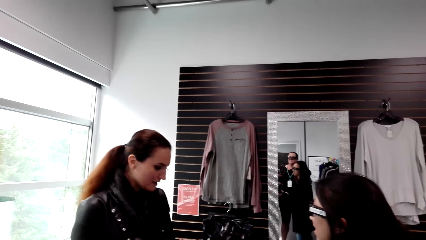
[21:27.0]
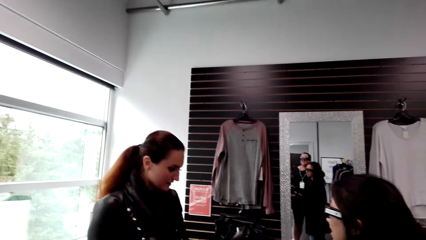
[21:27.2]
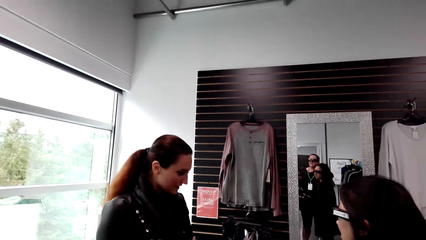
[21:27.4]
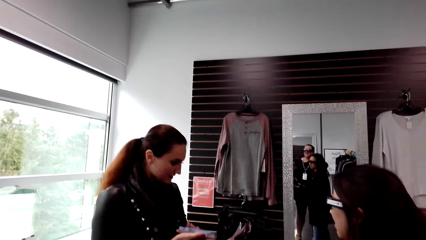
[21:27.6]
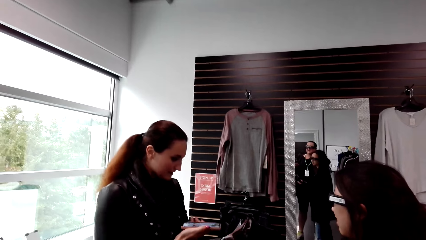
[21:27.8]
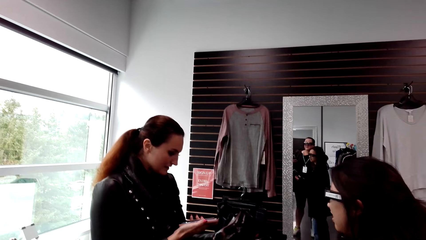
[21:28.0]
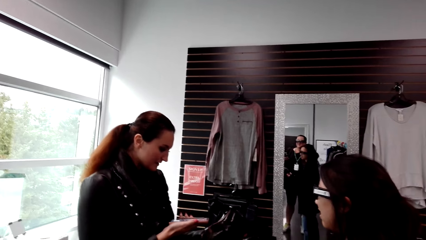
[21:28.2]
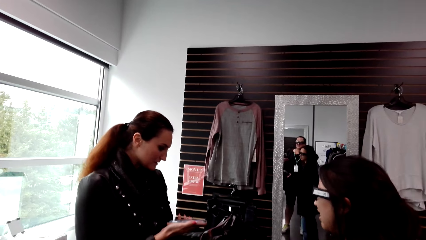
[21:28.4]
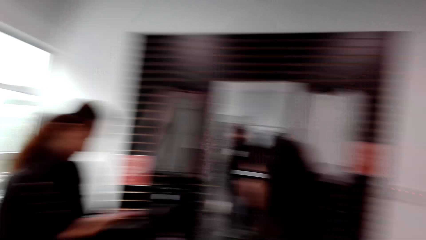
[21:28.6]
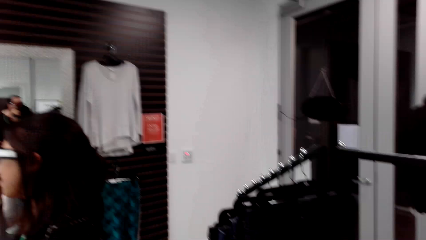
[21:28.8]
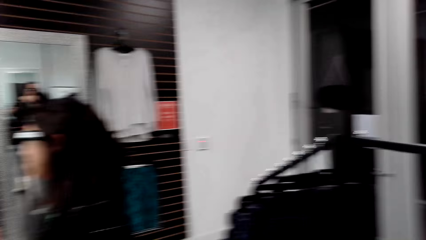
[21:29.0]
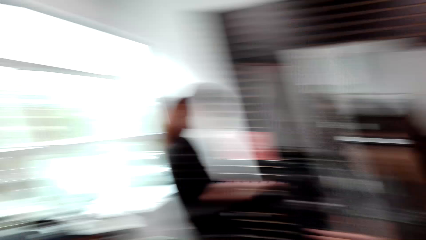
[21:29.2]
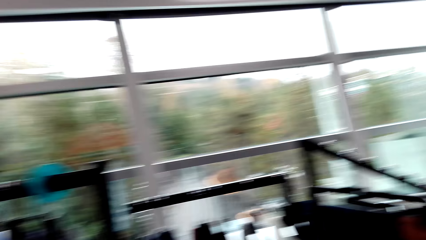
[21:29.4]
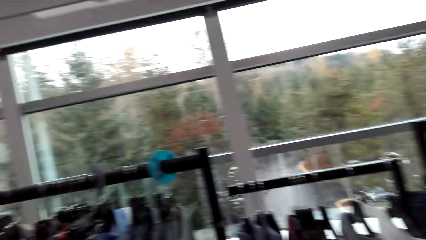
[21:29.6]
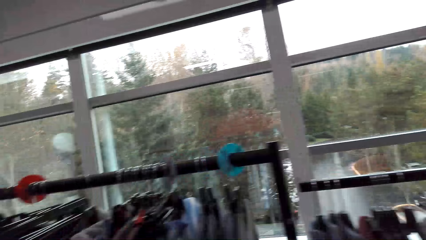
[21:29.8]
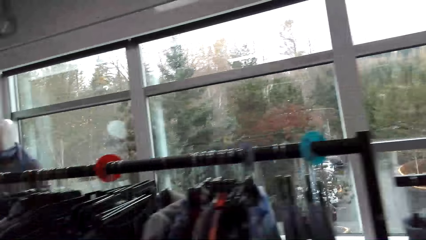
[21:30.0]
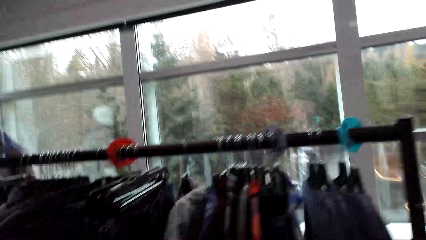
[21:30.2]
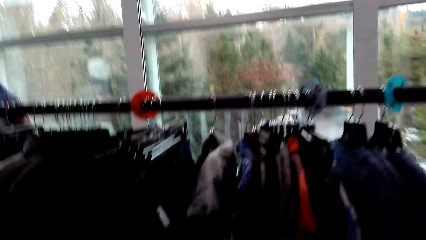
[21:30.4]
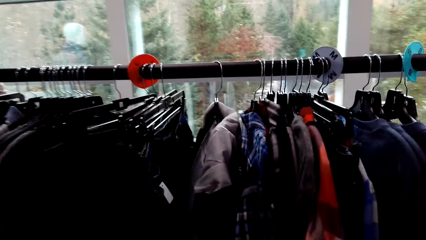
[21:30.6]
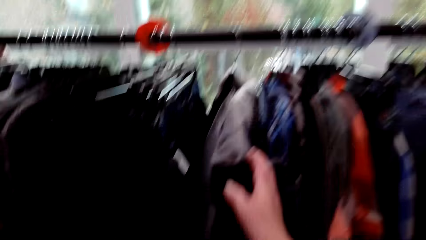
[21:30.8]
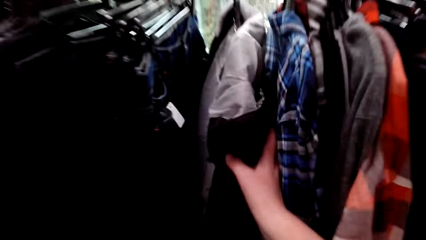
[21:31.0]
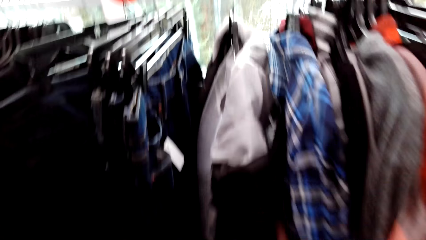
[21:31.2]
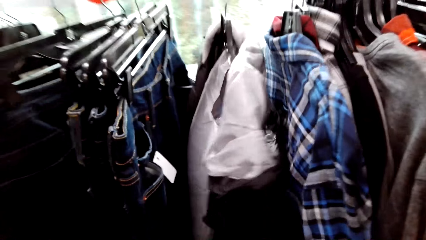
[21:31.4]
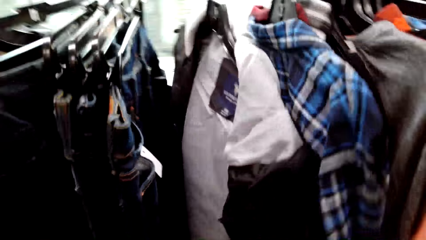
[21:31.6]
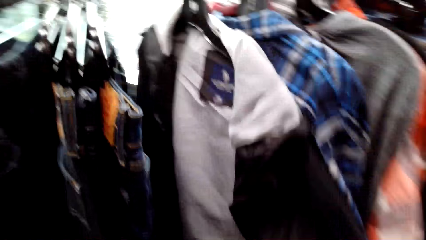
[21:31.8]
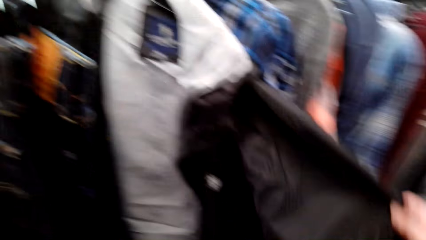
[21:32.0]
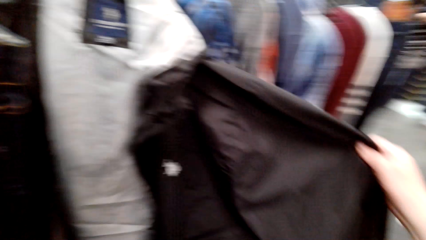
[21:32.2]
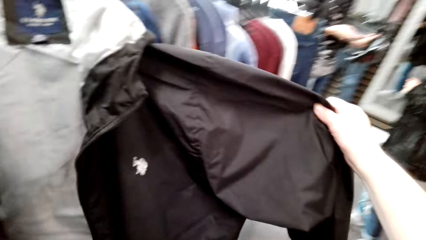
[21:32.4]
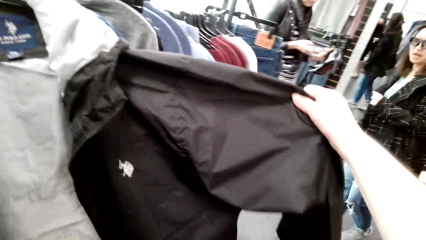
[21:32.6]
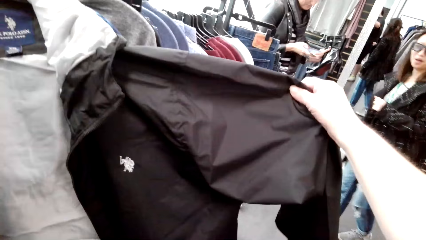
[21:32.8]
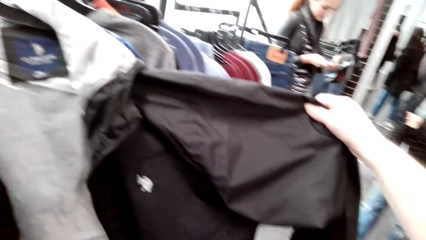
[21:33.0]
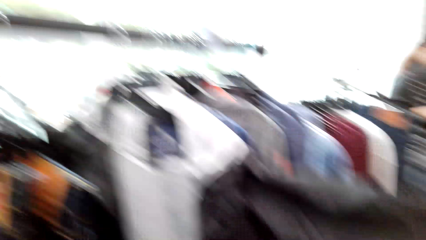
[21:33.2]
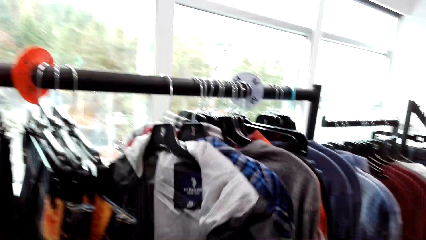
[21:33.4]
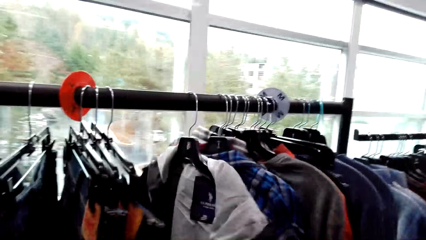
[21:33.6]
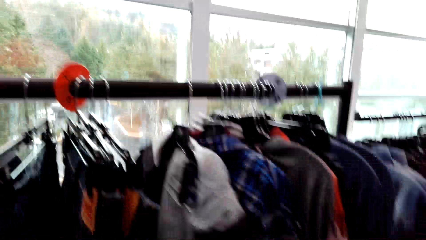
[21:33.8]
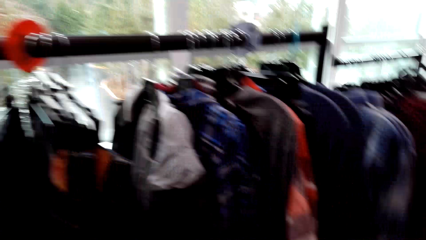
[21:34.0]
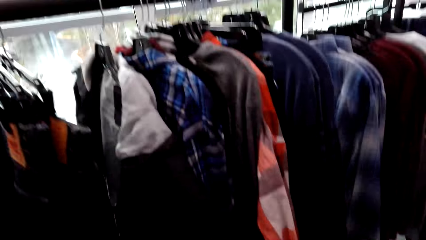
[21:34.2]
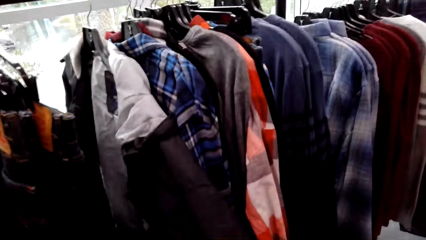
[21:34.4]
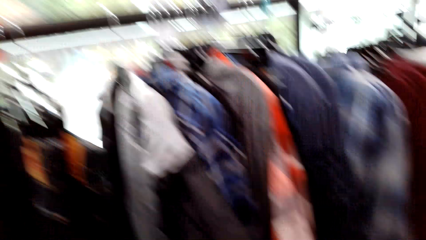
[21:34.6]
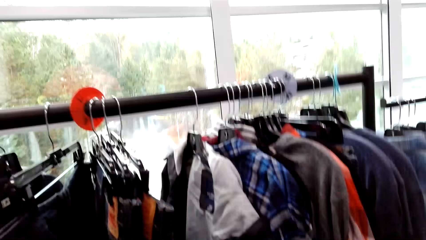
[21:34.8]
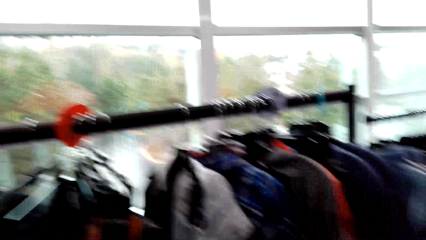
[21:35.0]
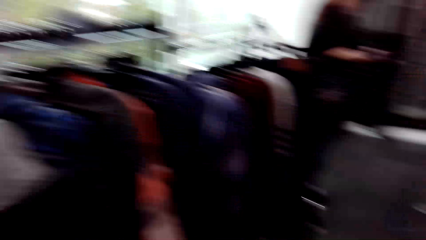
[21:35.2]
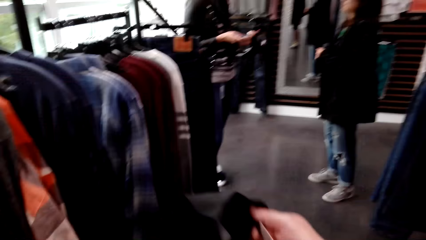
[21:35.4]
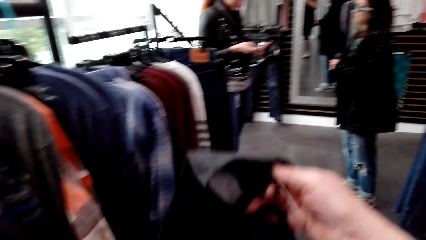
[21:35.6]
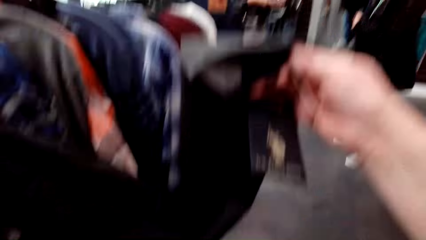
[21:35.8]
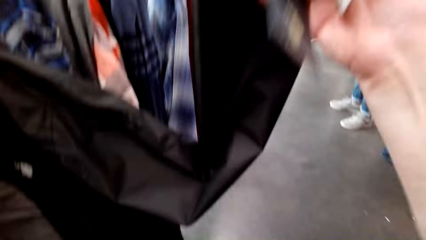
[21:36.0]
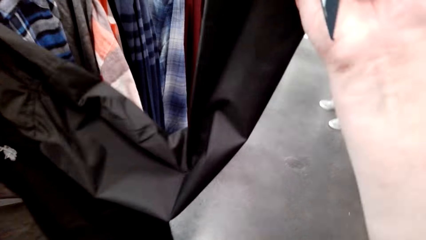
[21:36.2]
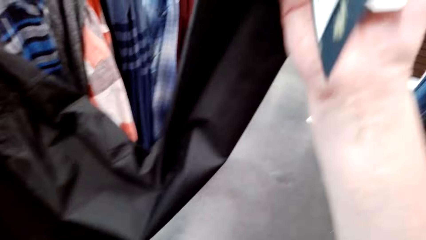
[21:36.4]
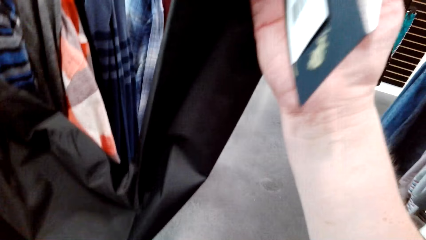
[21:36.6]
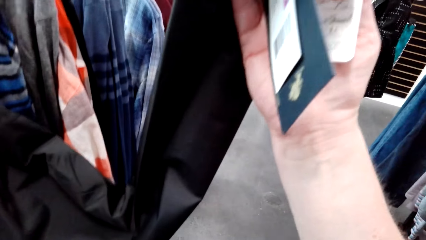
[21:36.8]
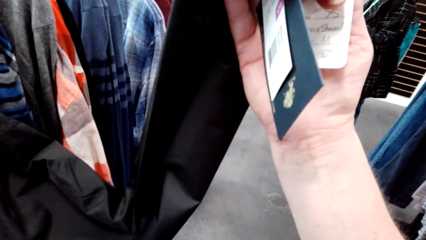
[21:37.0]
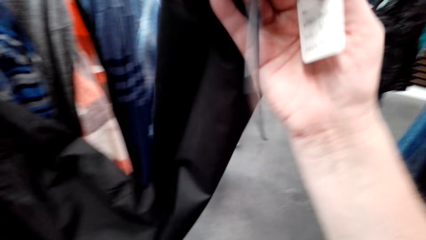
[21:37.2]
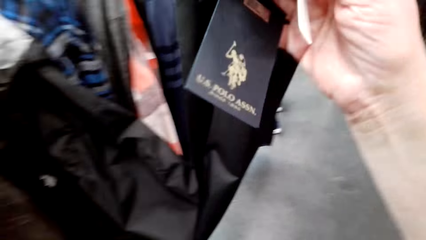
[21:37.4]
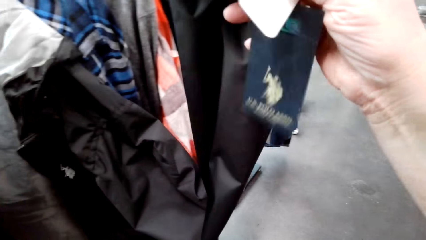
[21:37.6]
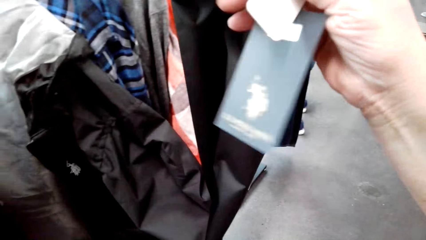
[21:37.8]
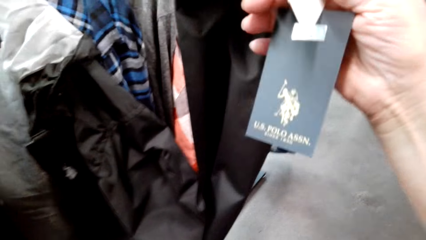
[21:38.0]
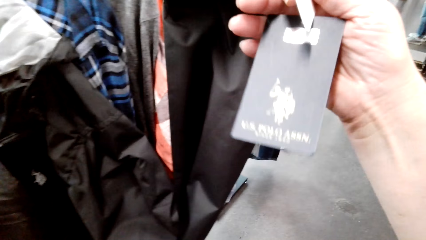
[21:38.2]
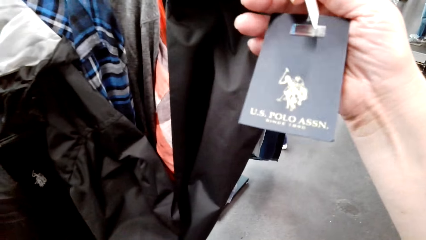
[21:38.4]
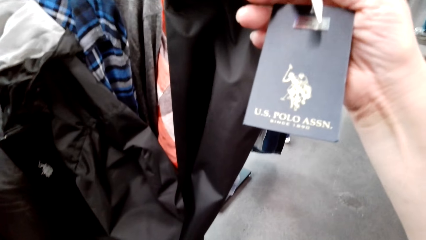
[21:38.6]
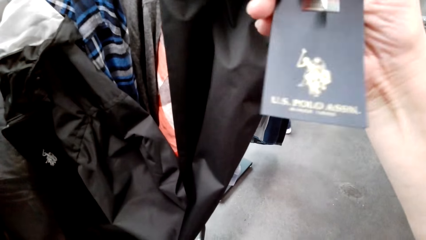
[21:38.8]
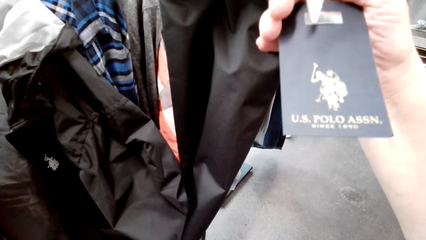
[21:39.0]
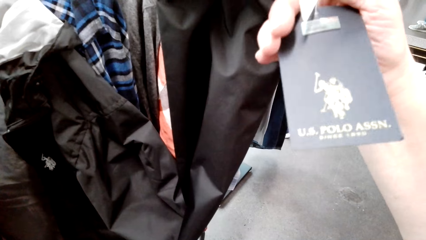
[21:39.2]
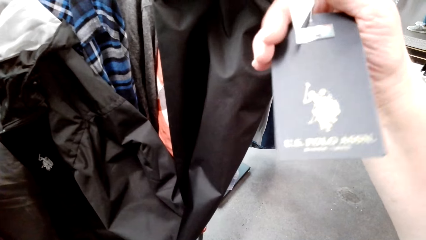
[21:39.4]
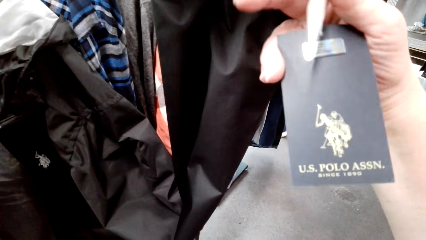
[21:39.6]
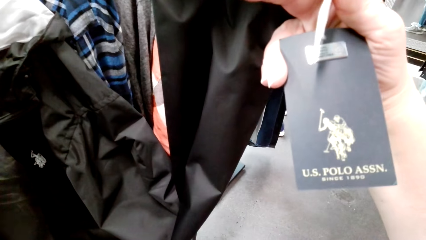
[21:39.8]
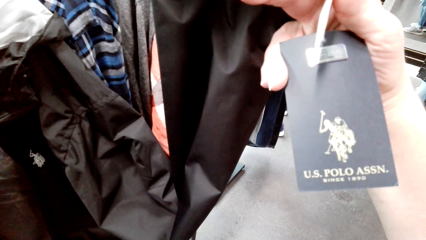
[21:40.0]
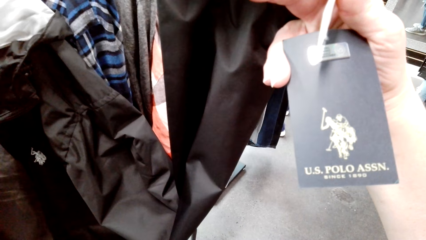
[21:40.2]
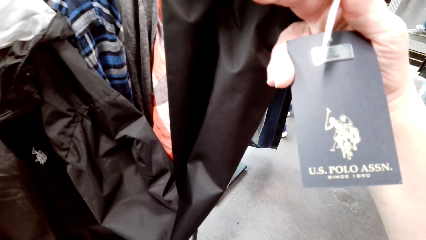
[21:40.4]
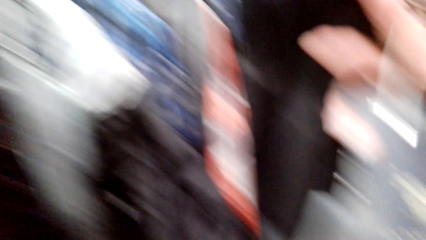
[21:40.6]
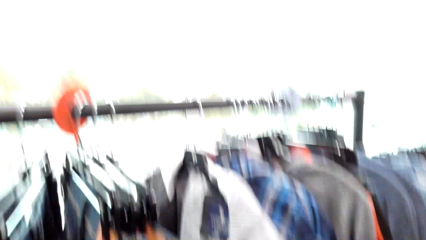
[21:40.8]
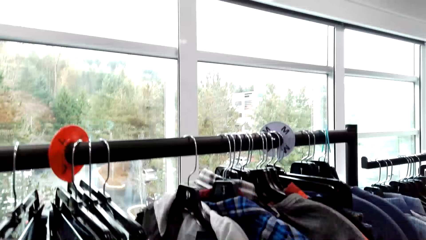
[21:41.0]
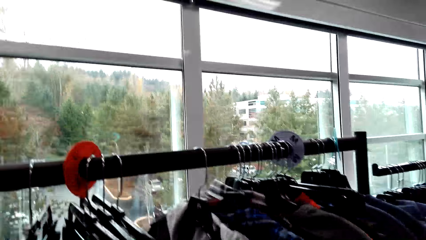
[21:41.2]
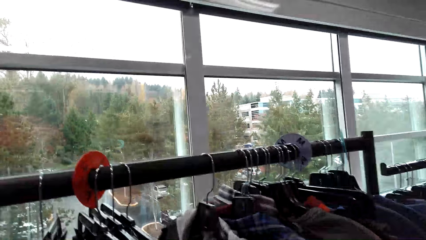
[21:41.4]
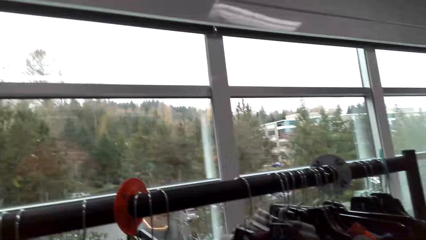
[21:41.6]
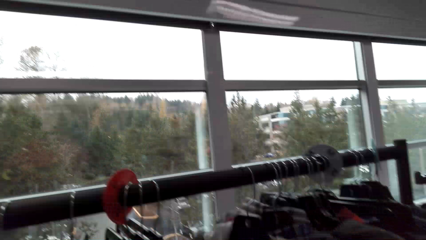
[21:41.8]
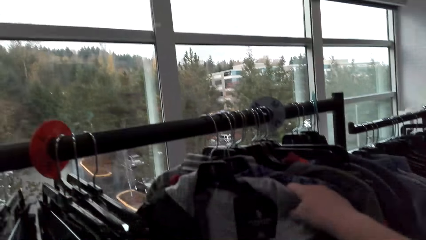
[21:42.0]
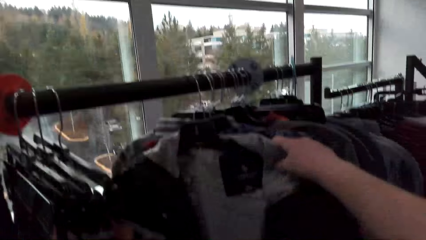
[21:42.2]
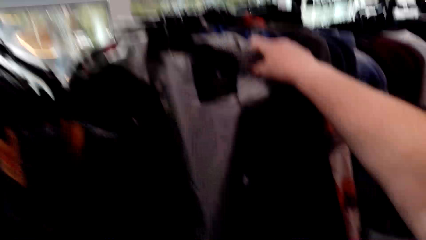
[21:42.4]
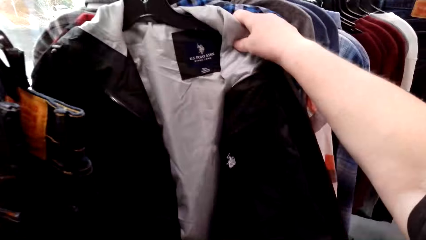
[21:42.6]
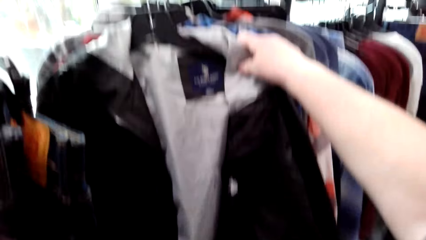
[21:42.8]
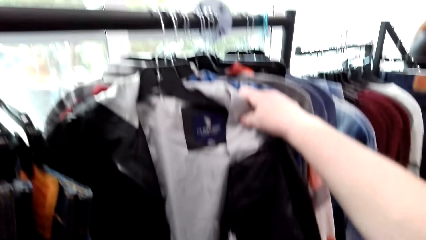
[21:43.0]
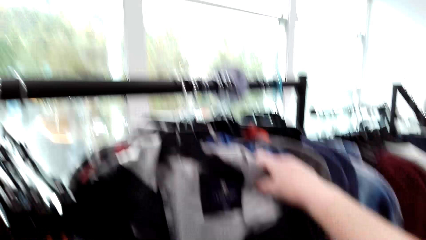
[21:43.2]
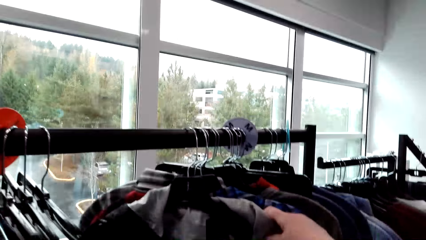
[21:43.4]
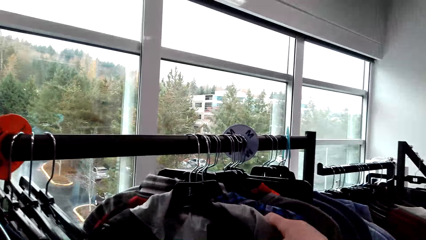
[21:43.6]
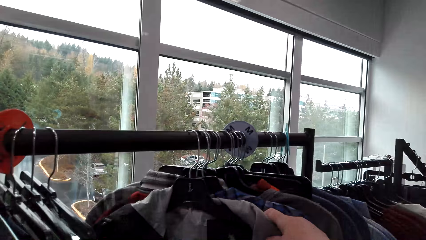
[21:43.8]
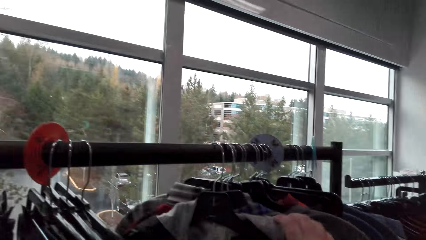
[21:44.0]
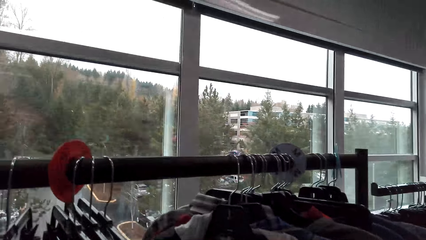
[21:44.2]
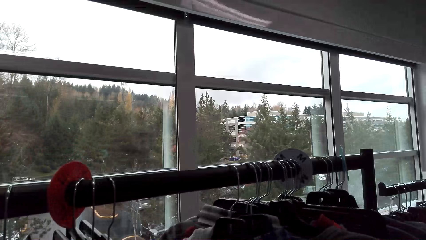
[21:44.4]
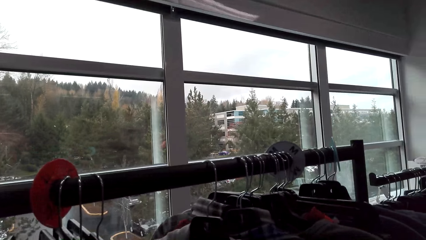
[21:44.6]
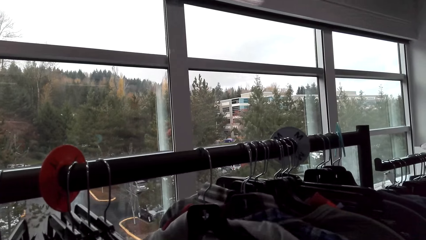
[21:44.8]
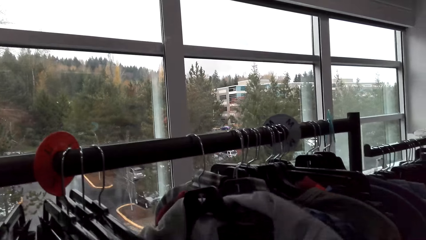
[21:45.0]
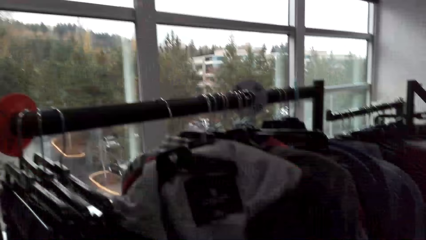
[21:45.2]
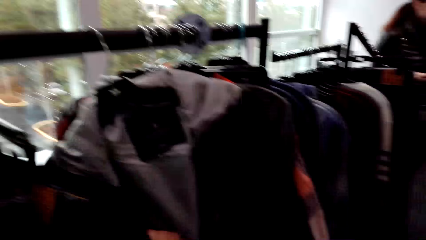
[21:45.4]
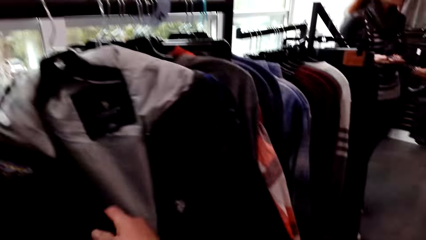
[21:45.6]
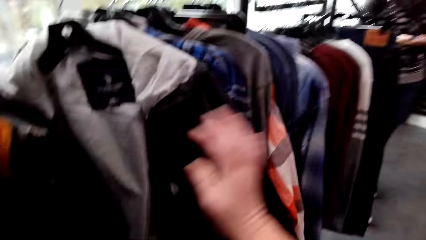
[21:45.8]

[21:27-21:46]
A woman speaks to another woman. The other woman speaks to the first woman. The camera wearer looks around and walks in the clothes store. They check out the clothes. They touch the jacket on the rack stock. They look at the jacket on the rack stock. They look around the clothes store. They look at the price tag on the jacket. They look at the window. They look at the jacket on the rack stock.
